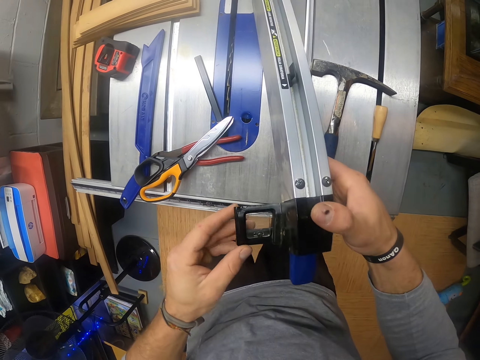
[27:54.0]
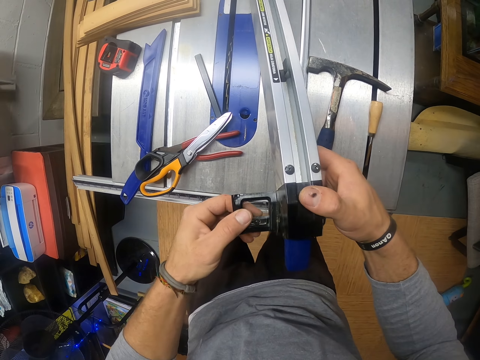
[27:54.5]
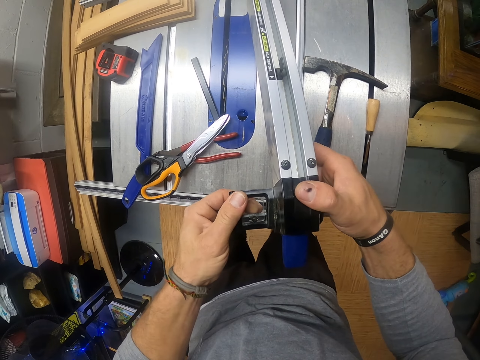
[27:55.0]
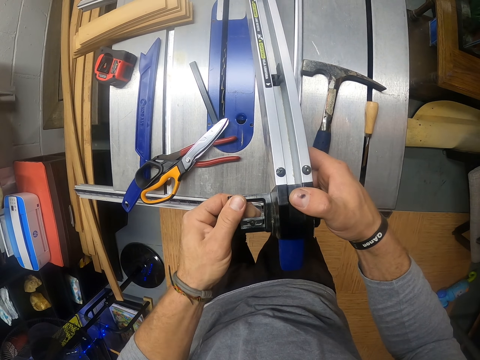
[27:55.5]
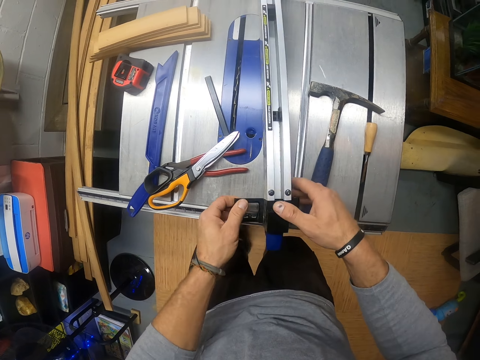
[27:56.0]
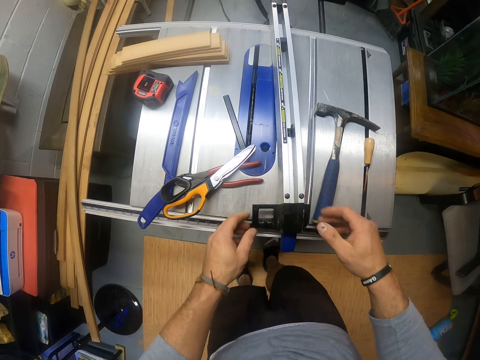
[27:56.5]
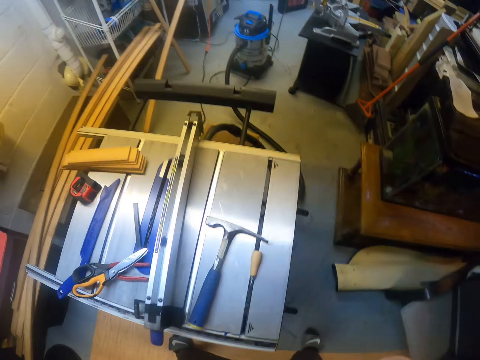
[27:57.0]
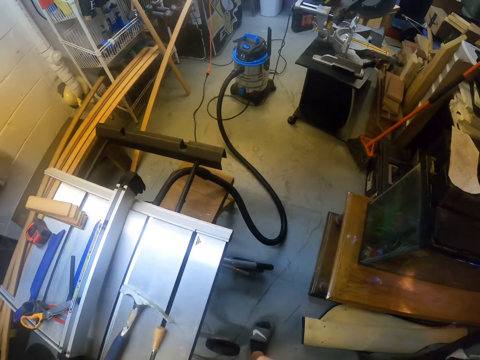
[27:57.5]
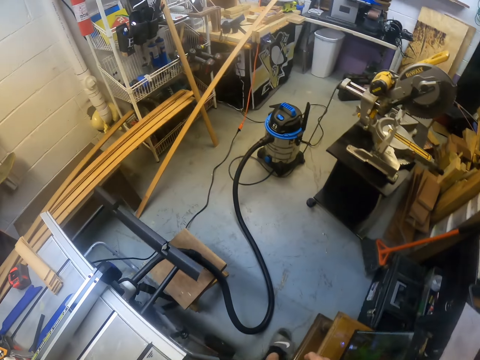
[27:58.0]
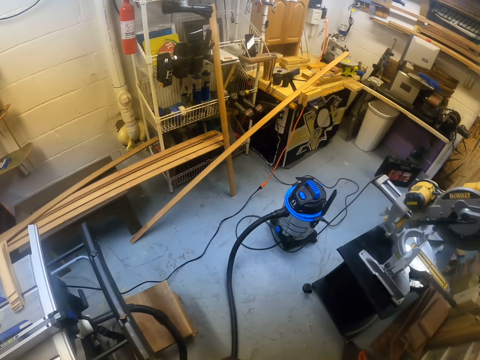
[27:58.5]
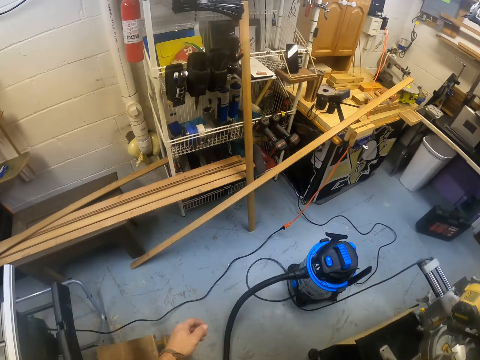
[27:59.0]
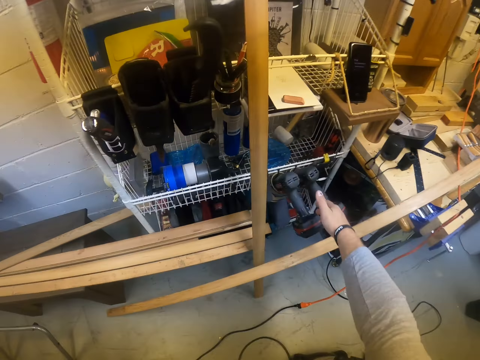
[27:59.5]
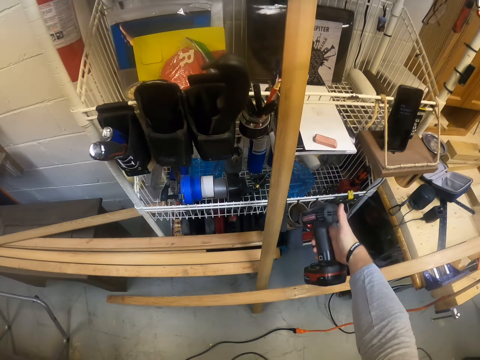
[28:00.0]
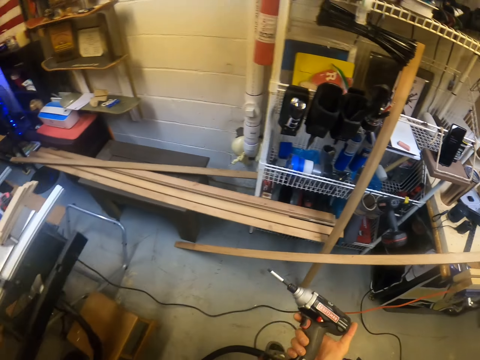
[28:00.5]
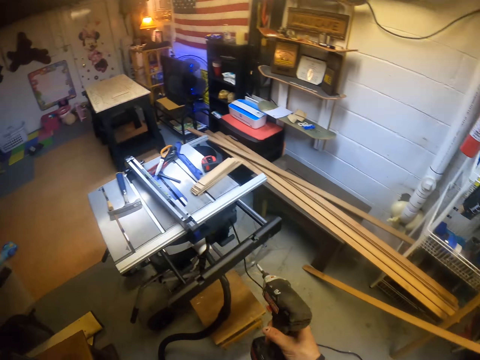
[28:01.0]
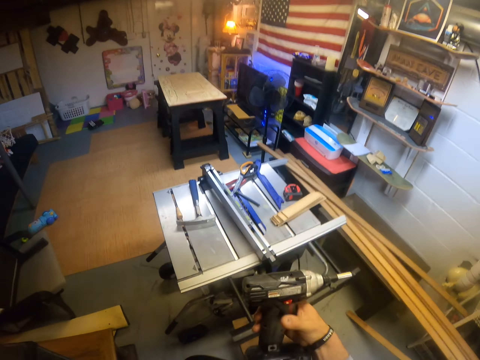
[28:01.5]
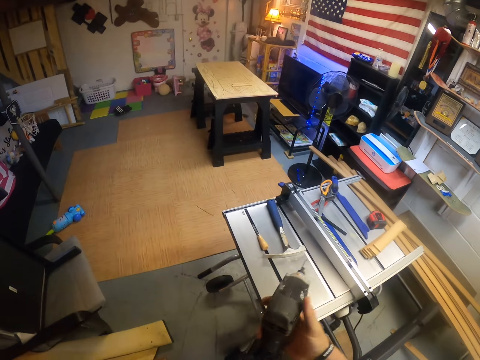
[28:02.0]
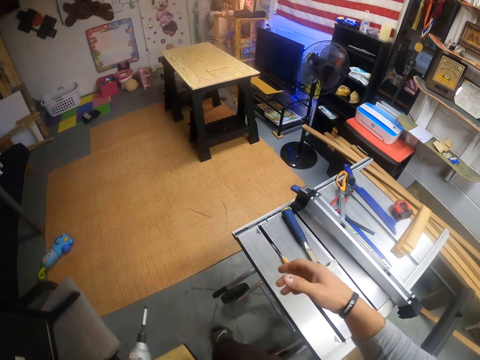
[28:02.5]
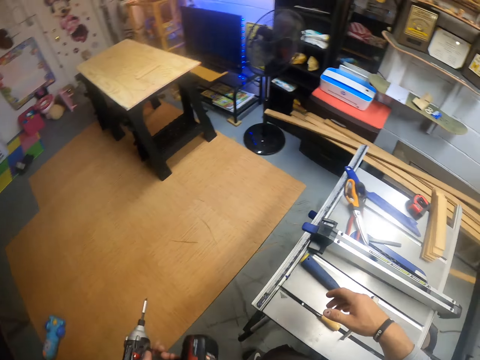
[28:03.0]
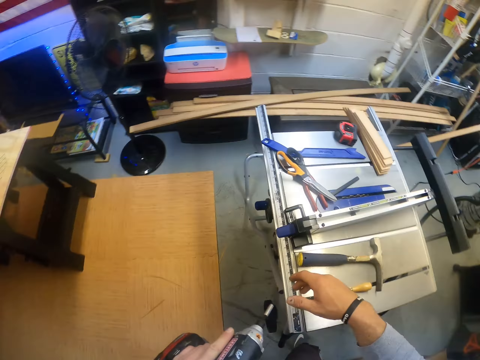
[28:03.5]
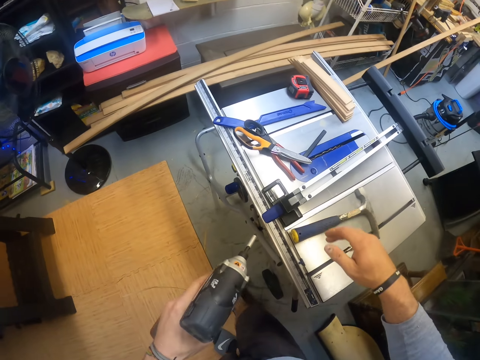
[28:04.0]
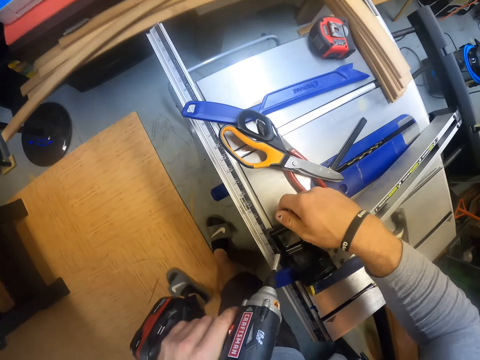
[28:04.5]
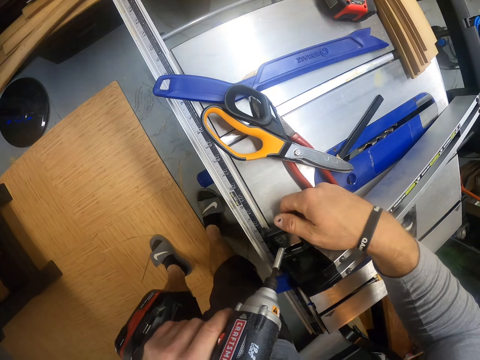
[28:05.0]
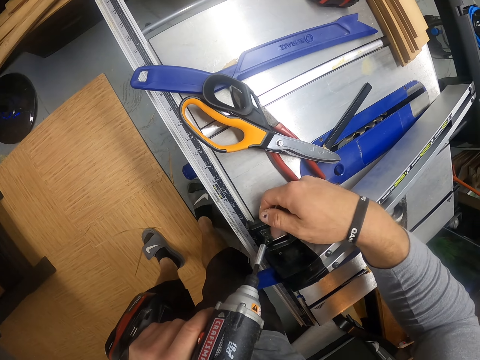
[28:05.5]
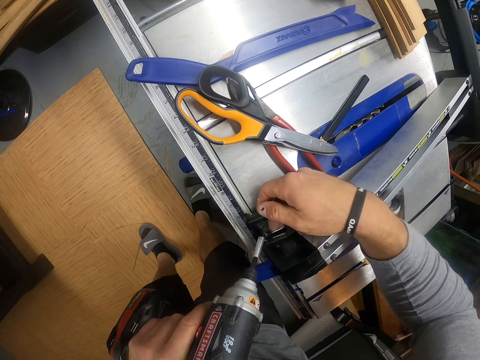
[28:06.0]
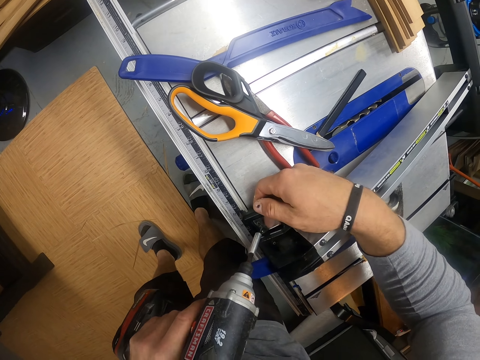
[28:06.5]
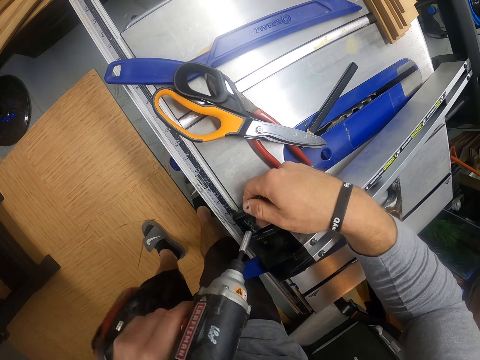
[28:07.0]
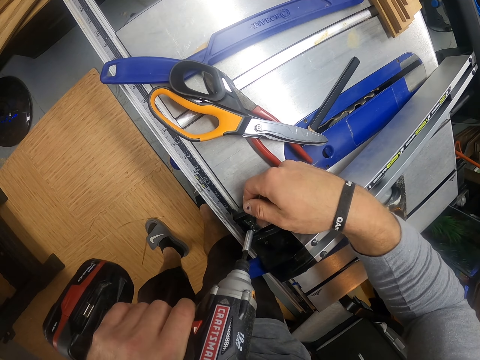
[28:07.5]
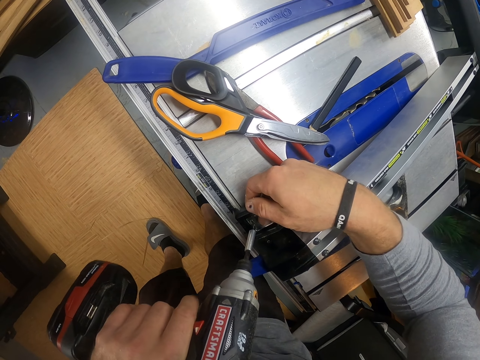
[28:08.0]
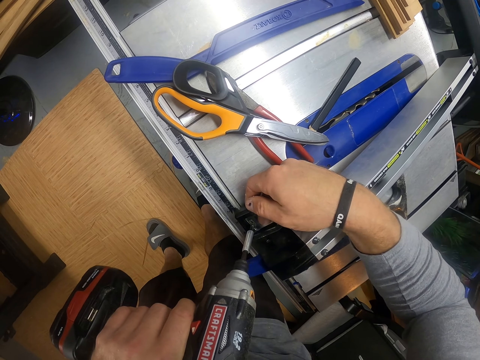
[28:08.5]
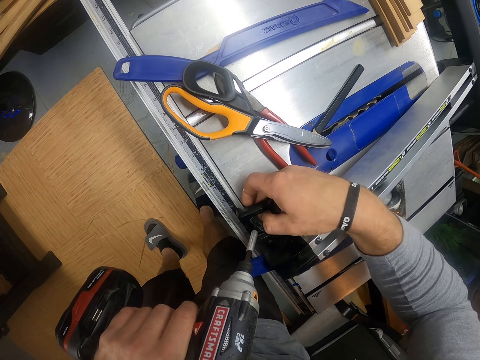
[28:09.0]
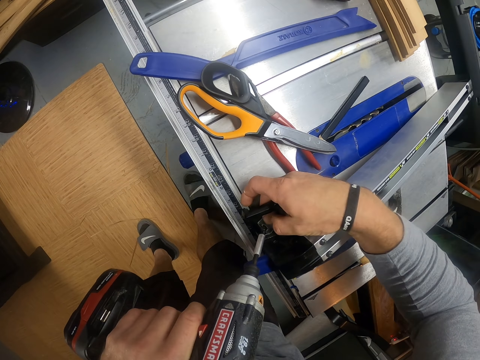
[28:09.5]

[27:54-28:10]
The camera wearer drops the vice or accessory track on the sawmill machine with both hands. He walks forward, turns left, and walks forward. He picks up a screw removal or screw gun from the rack with his right hand. He turns left and walks forward. He passes the screw removal from his right hand to his left hand. He turns right. He puts the screw gun on the accessory track. He holds the vice on the sawmill machine with his right hand. He unscrews the vice with the screw removal in his left hand.

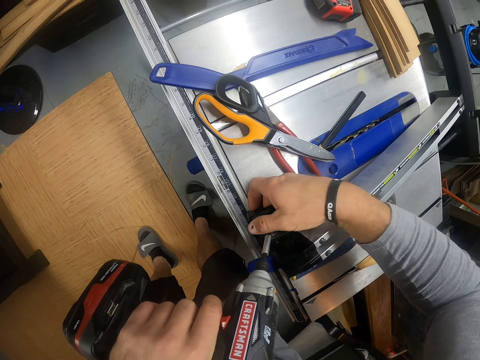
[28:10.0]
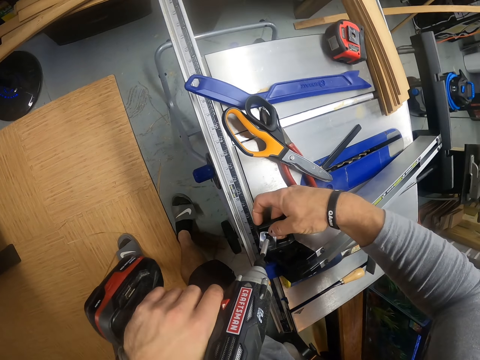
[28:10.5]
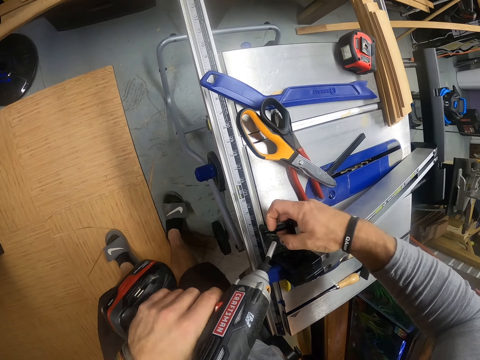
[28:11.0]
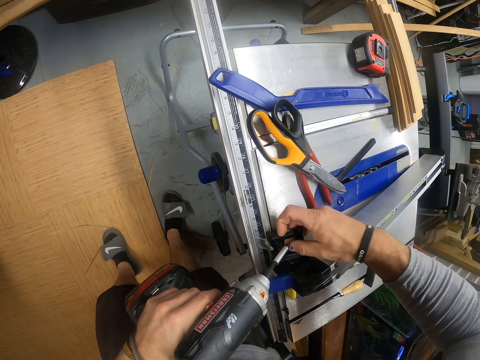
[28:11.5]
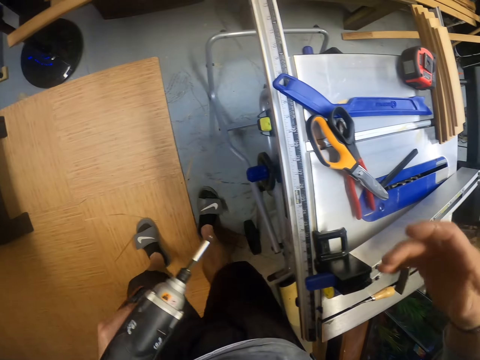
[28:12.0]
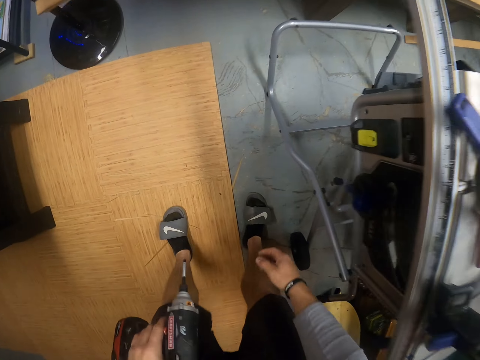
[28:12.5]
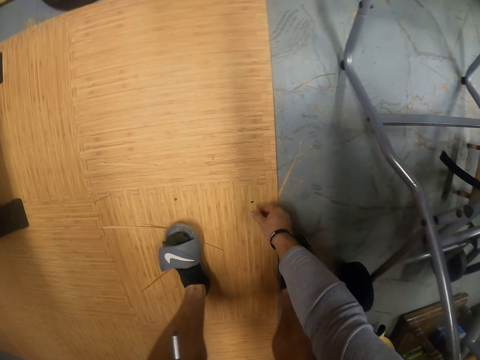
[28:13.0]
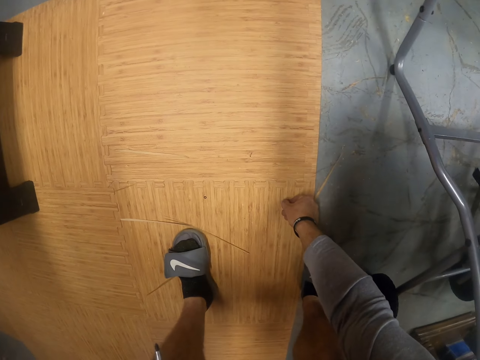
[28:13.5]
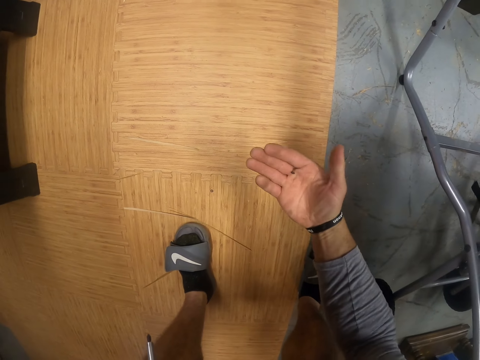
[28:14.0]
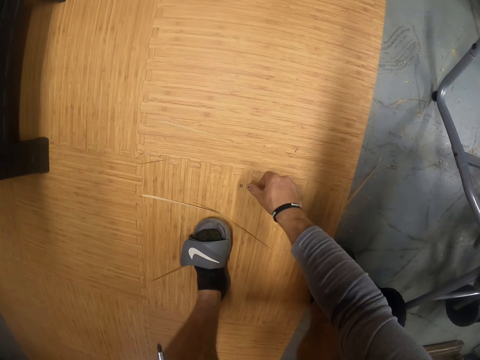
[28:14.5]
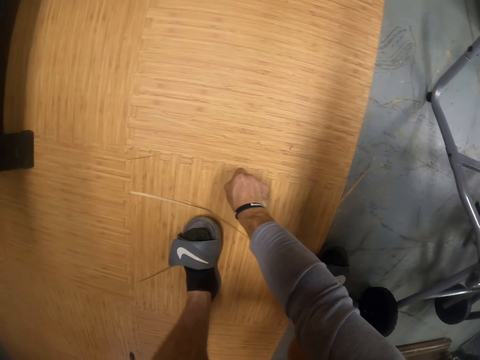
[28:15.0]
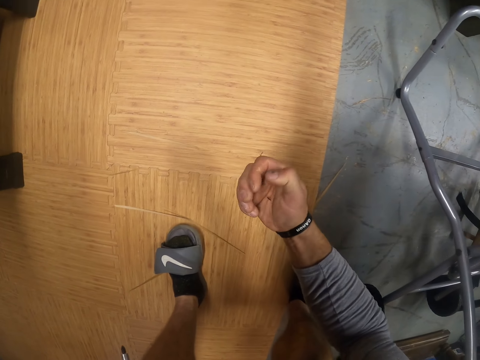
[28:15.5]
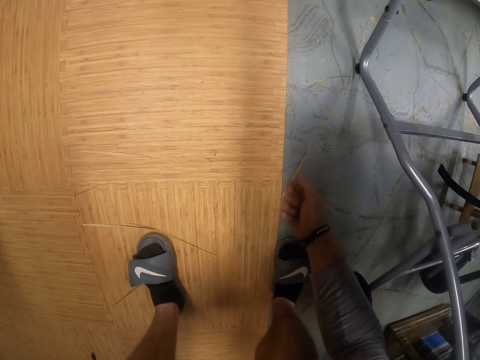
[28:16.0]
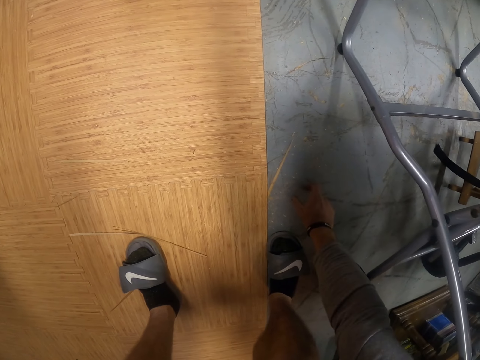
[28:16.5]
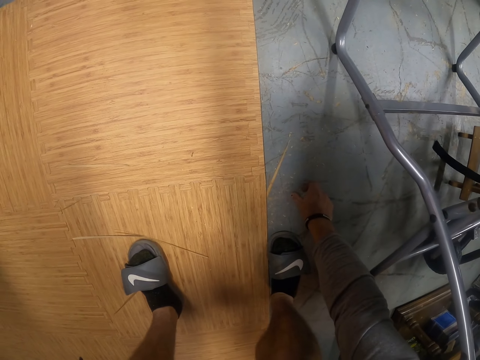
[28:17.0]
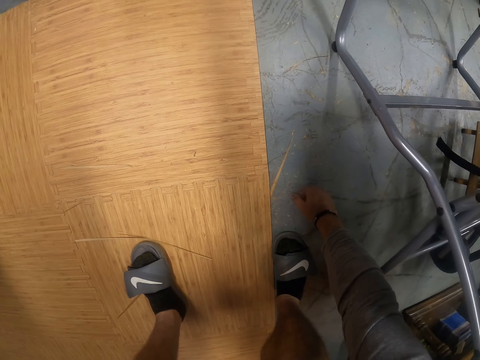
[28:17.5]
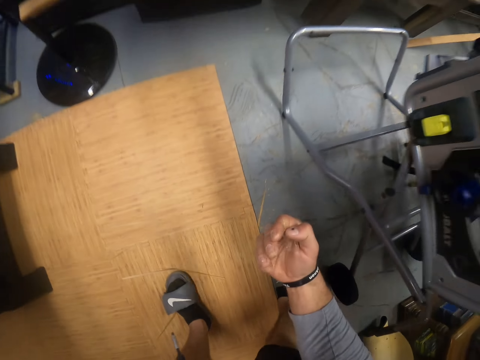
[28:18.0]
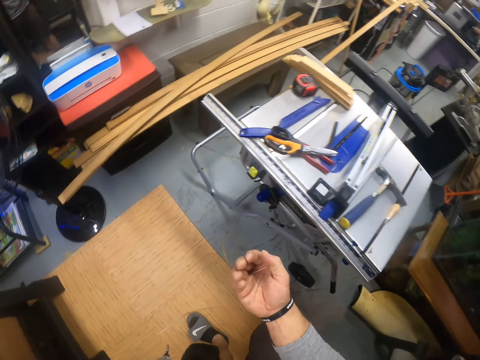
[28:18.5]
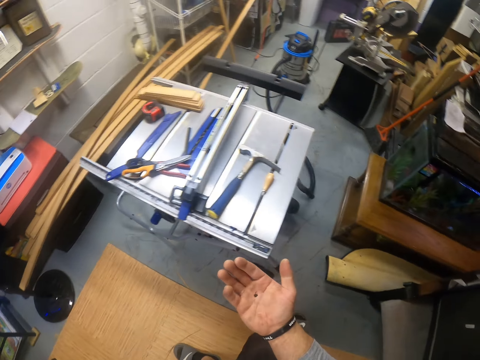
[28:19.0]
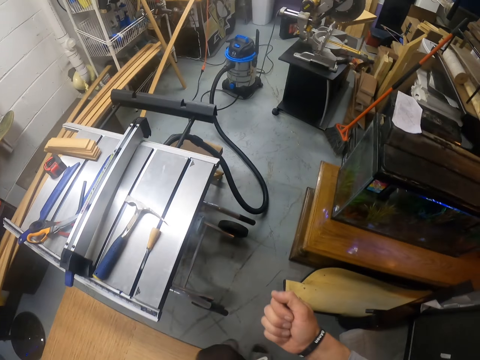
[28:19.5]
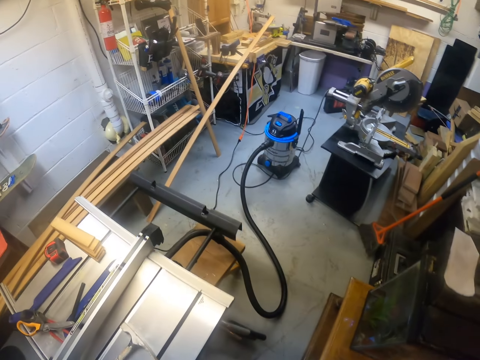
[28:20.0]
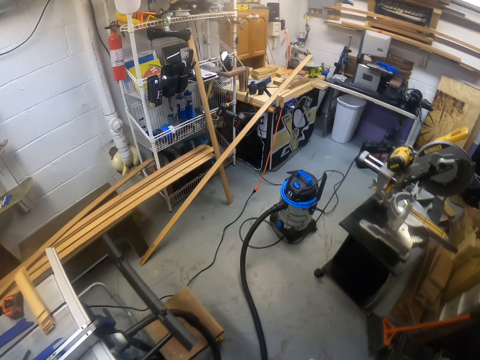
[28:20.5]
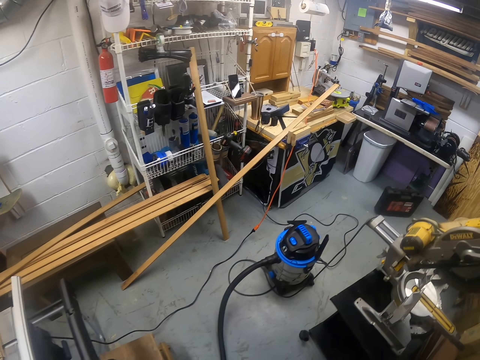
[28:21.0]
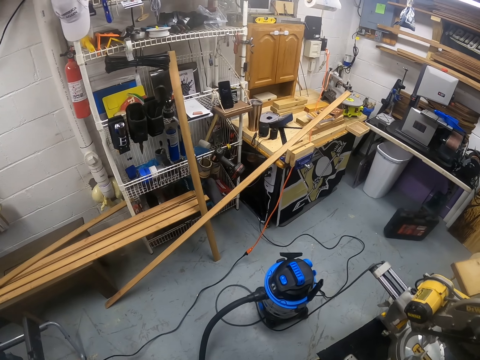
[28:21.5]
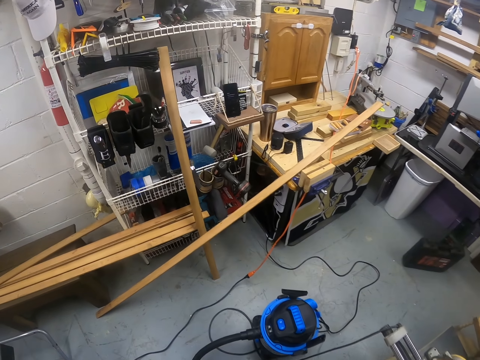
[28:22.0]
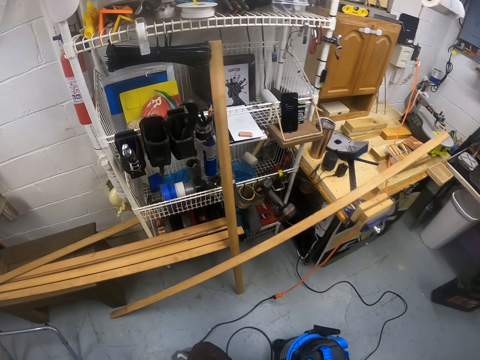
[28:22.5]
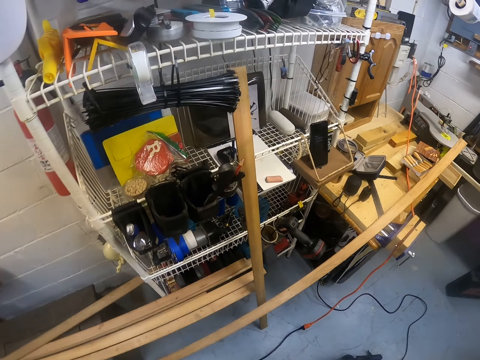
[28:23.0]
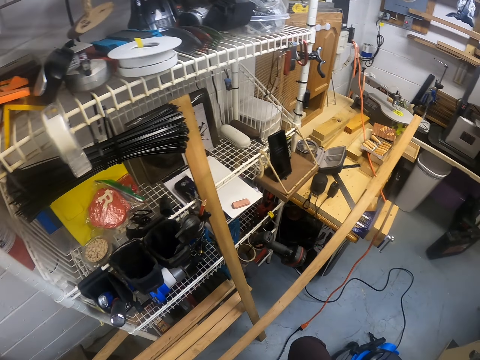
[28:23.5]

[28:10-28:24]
The camera wearer picks up screws from the floor with his right hand. He picks up a plate from the floor with his right hand. He turns right and walks forward.
